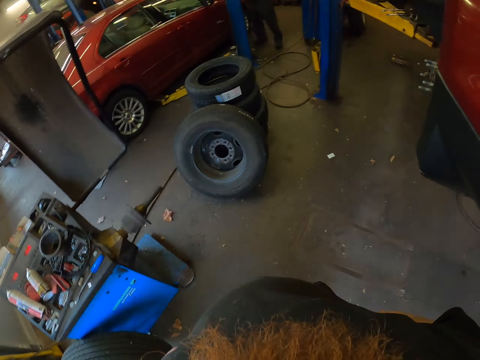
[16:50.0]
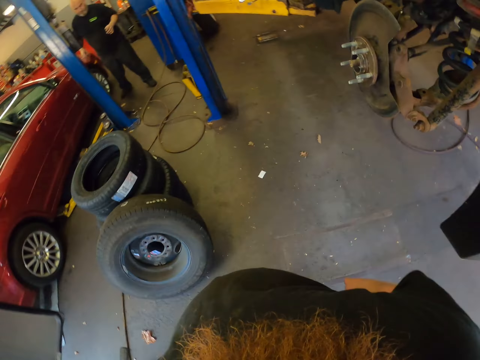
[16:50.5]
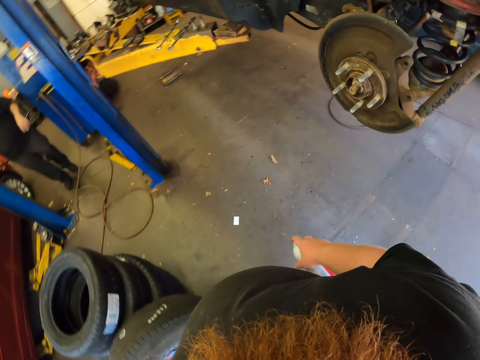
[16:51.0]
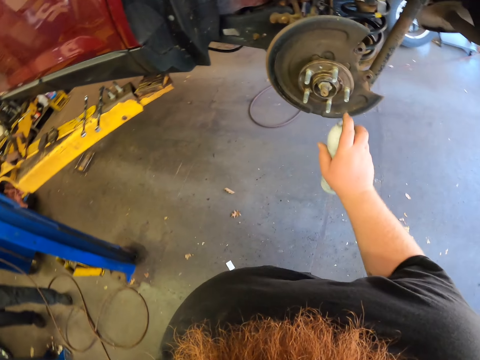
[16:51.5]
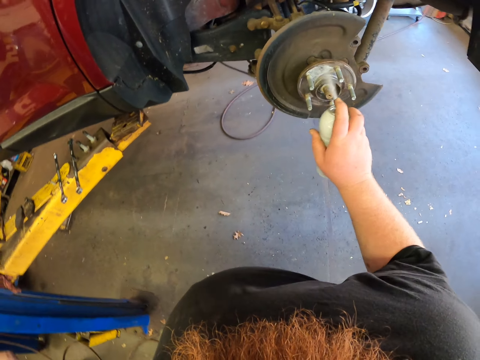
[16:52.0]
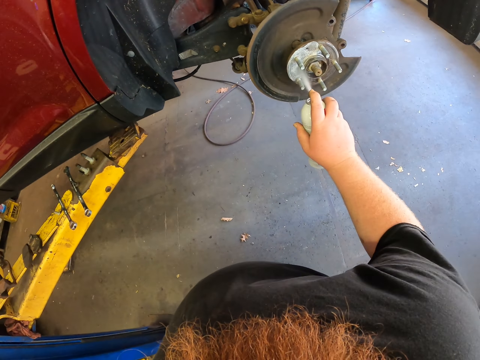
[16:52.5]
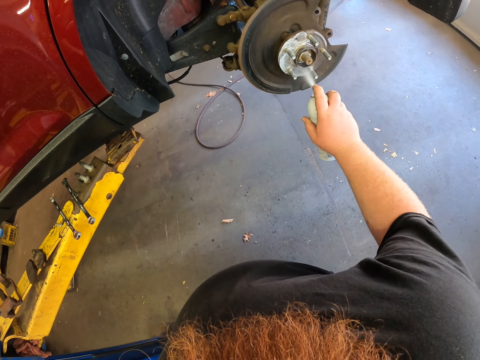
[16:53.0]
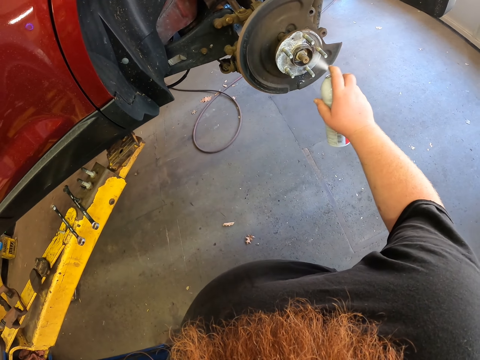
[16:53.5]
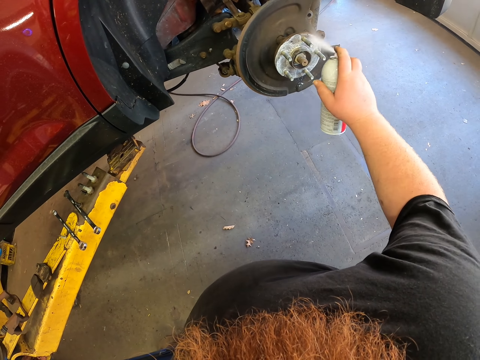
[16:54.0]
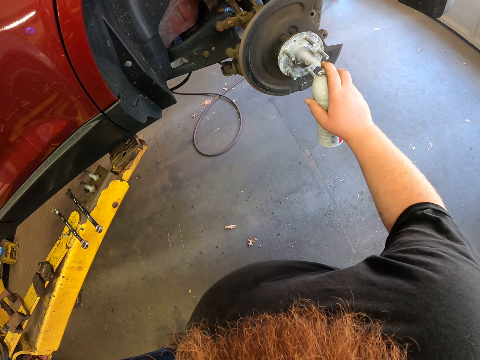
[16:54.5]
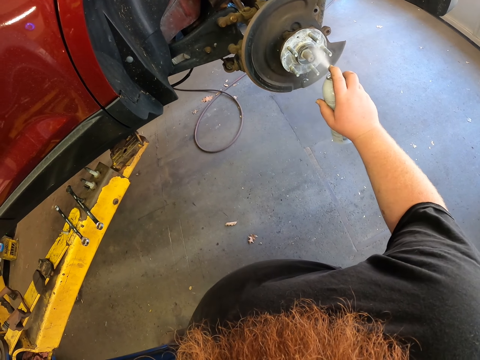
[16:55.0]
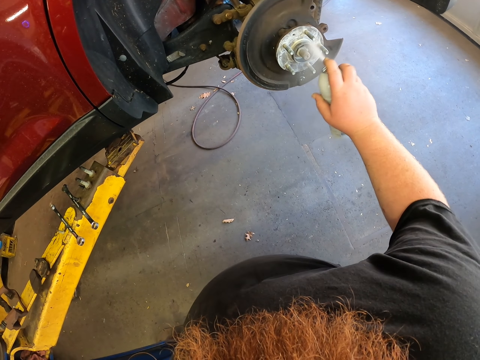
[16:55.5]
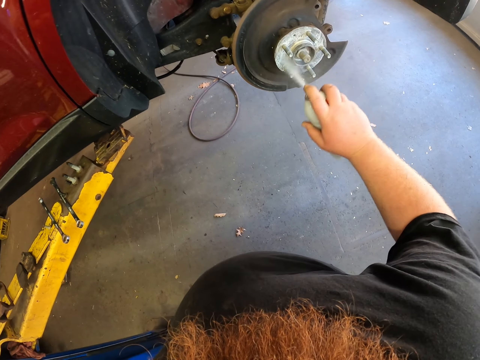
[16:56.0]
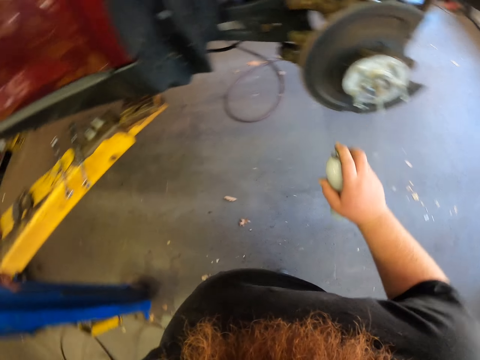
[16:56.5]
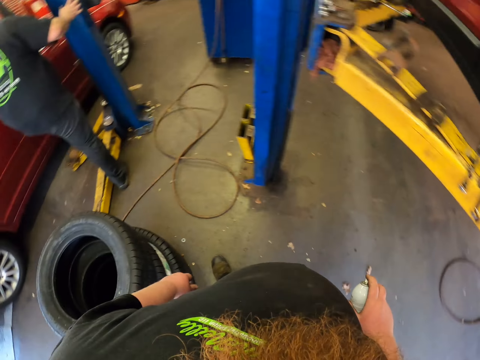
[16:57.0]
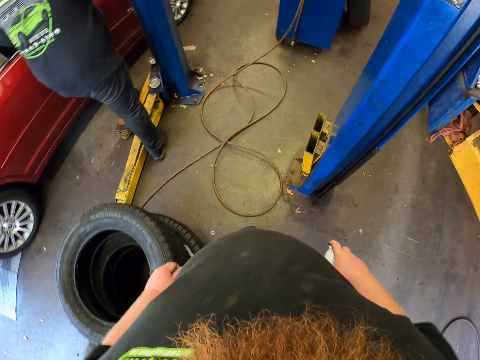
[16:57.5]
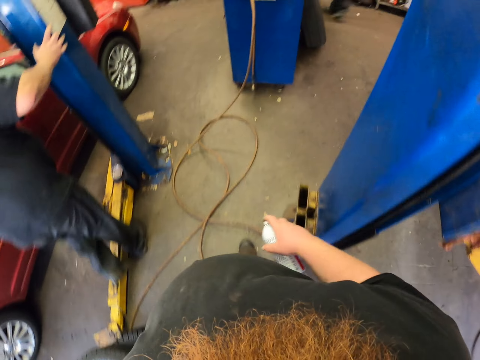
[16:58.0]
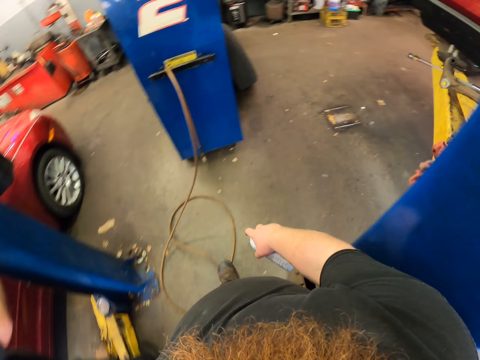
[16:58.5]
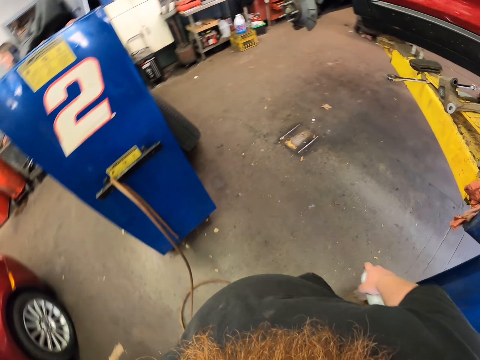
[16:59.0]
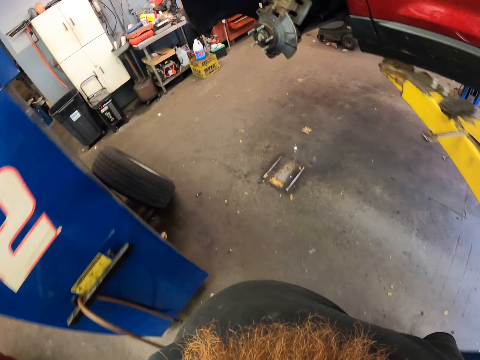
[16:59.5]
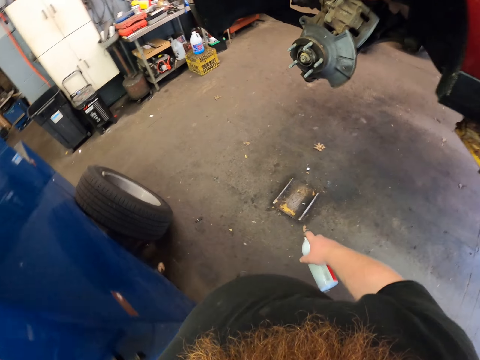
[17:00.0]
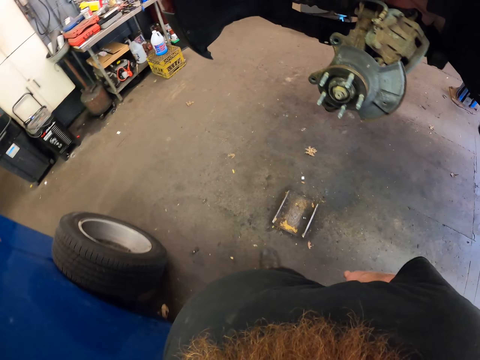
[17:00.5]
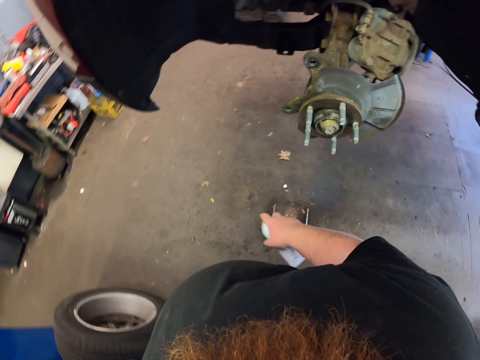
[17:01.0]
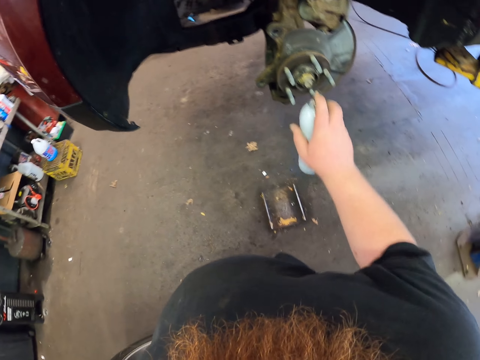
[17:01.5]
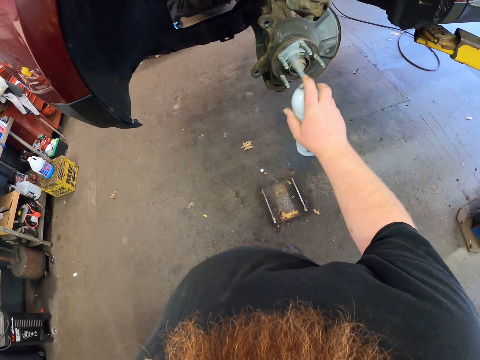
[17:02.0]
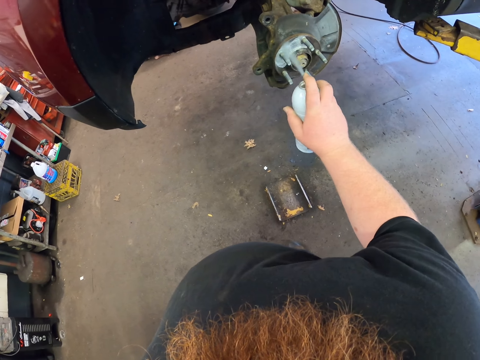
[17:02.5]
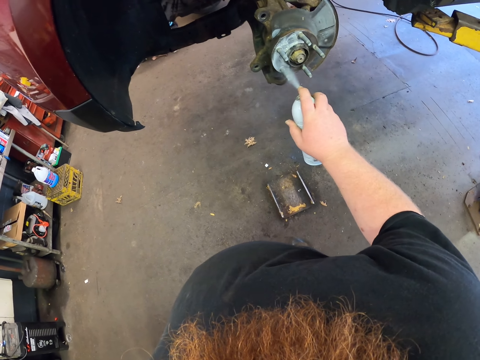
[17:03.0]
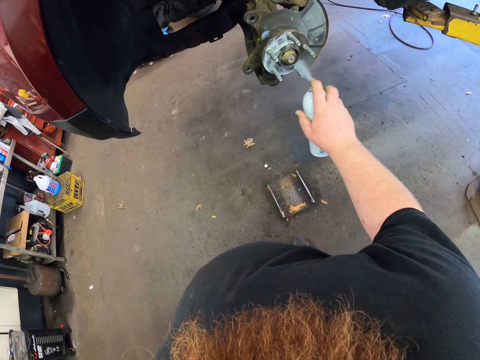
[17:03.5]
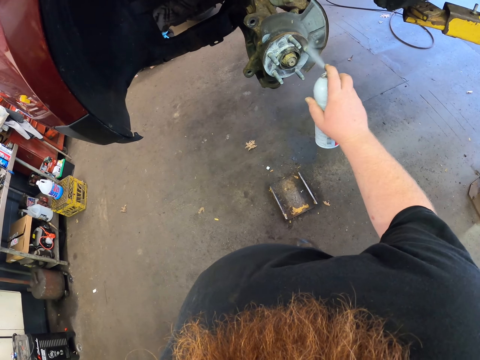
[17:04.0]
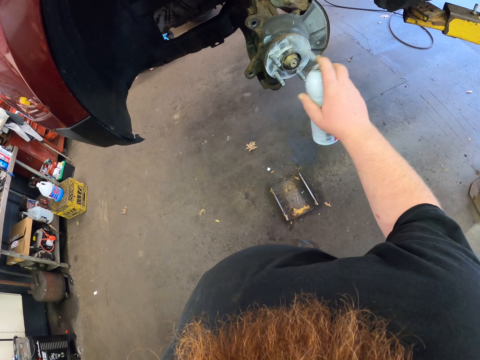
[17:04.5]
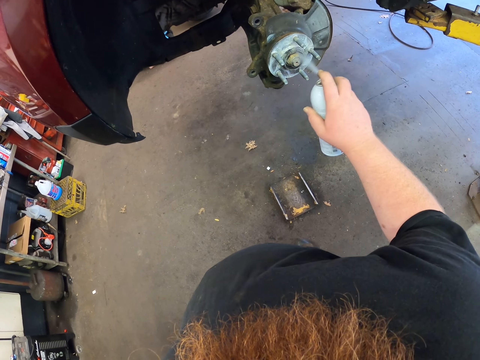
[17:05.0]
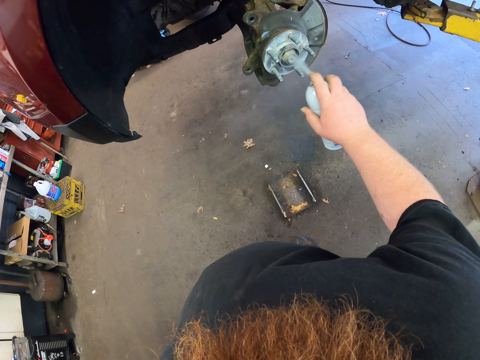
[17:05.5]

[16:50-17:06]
The camera wearer sprays the car rim. They walk around. A man moves aside. Another man walks around. The camera wearer sprays the car rim.

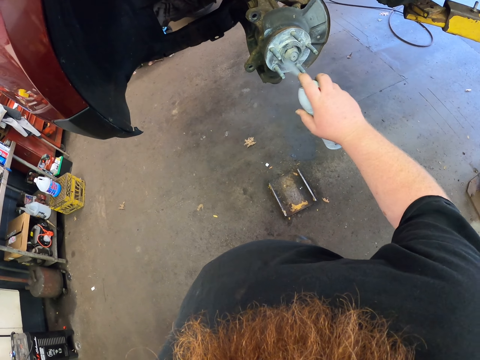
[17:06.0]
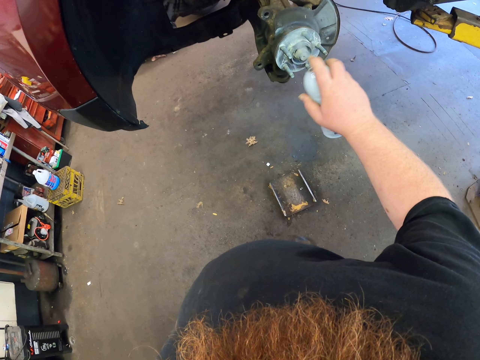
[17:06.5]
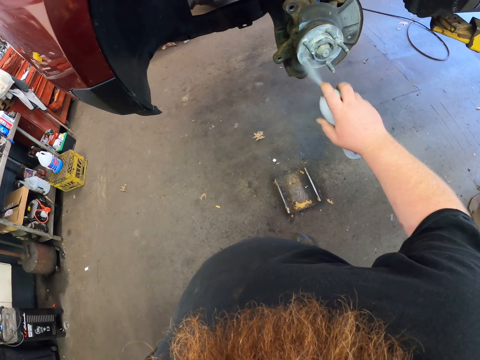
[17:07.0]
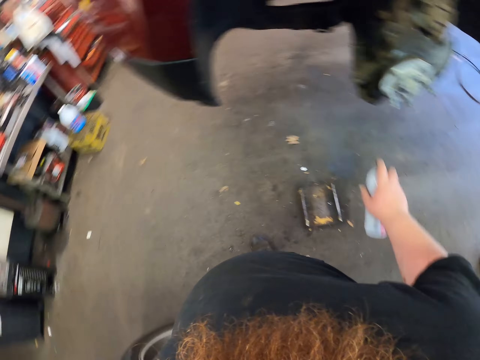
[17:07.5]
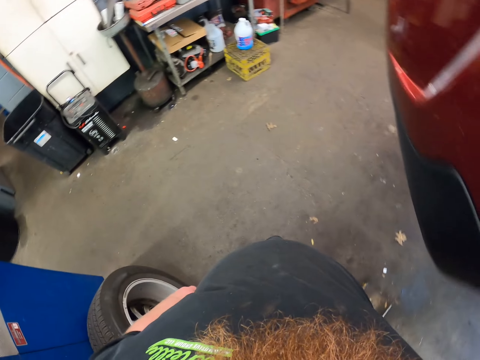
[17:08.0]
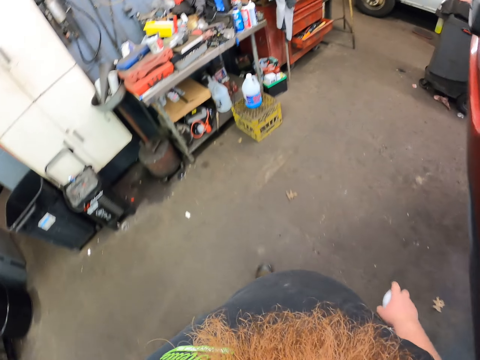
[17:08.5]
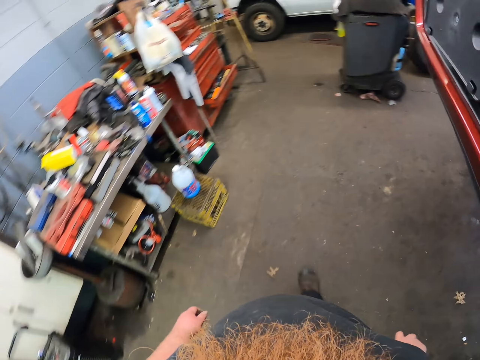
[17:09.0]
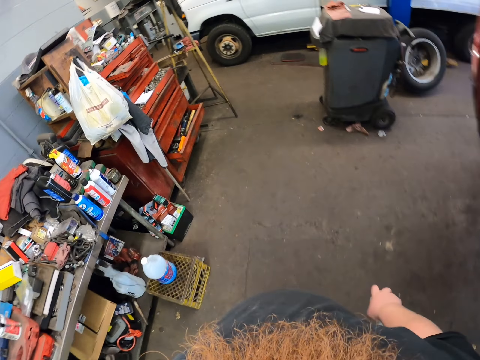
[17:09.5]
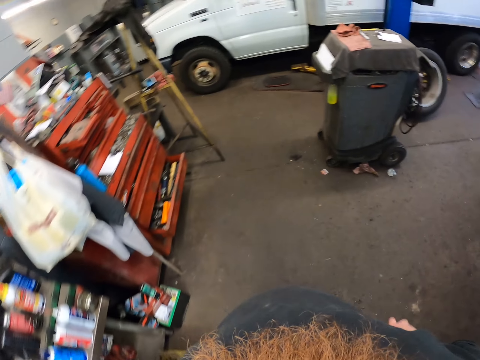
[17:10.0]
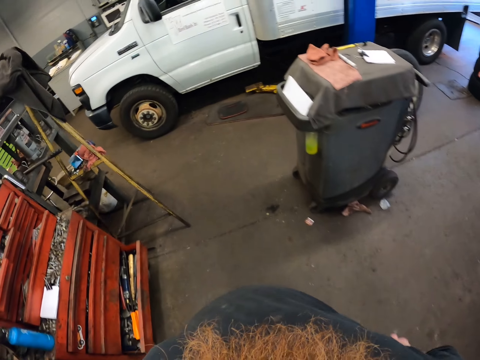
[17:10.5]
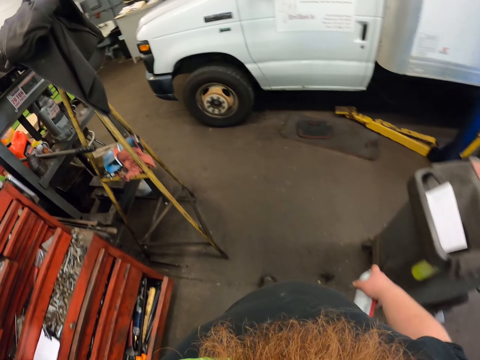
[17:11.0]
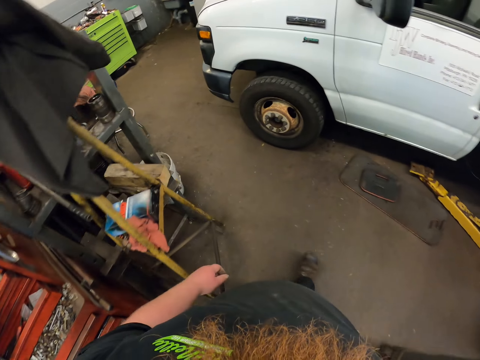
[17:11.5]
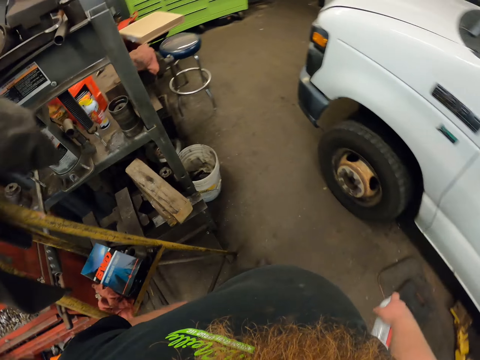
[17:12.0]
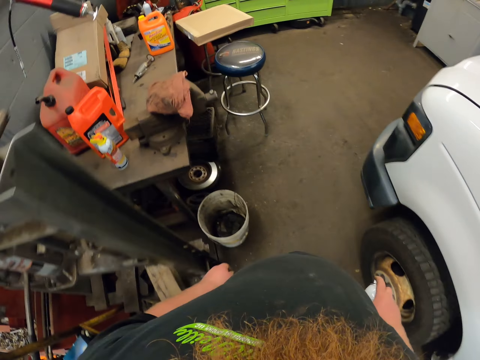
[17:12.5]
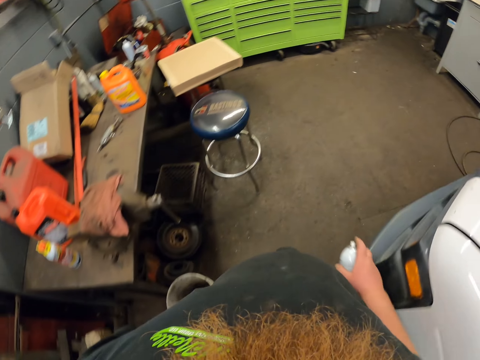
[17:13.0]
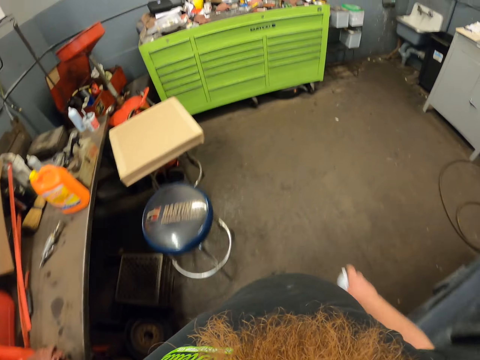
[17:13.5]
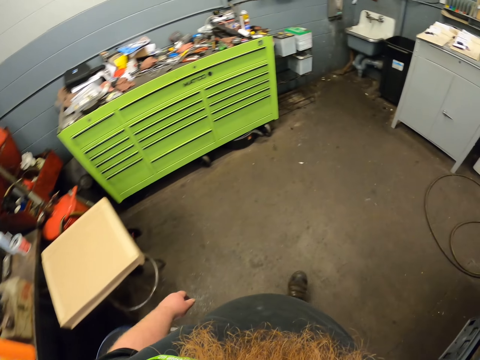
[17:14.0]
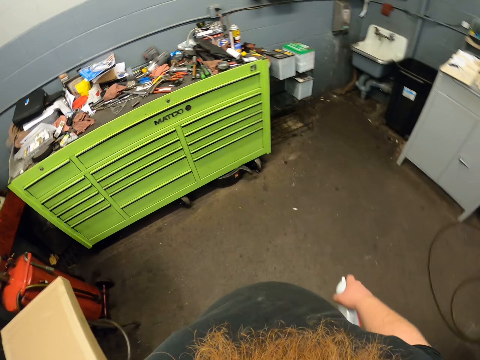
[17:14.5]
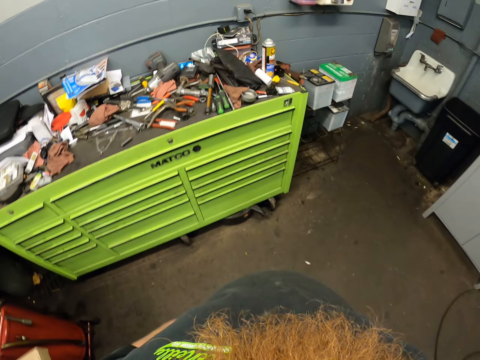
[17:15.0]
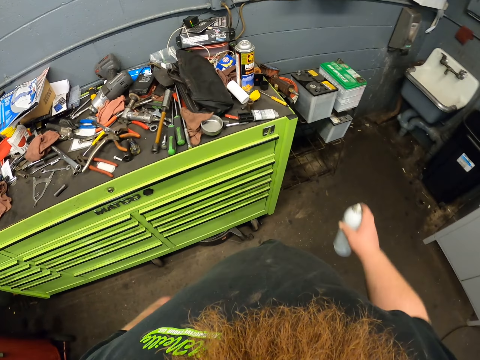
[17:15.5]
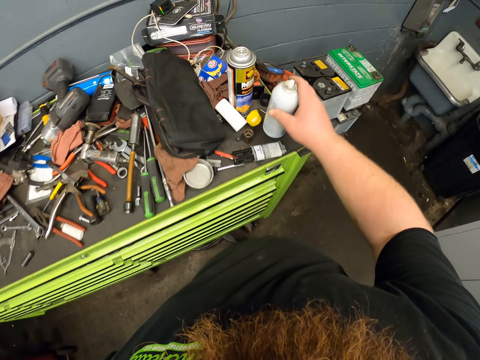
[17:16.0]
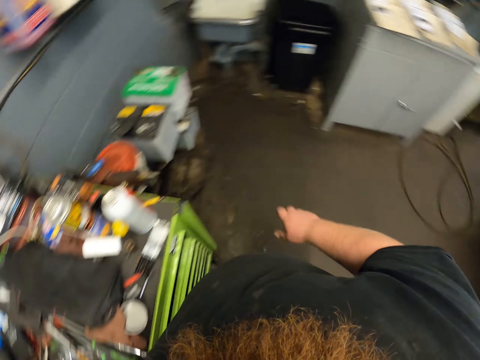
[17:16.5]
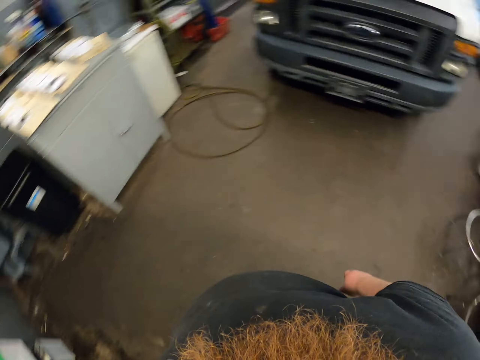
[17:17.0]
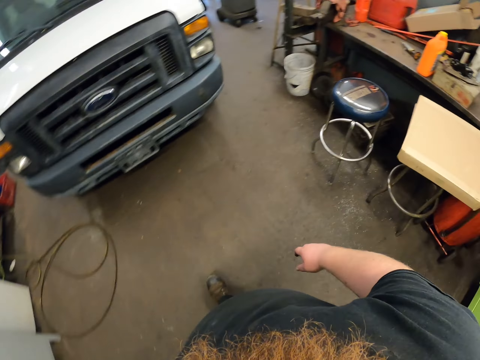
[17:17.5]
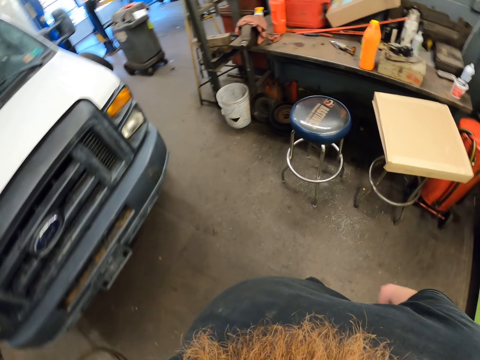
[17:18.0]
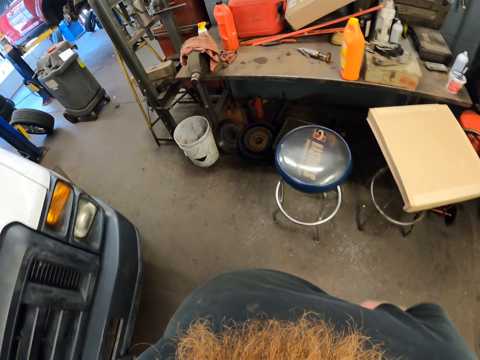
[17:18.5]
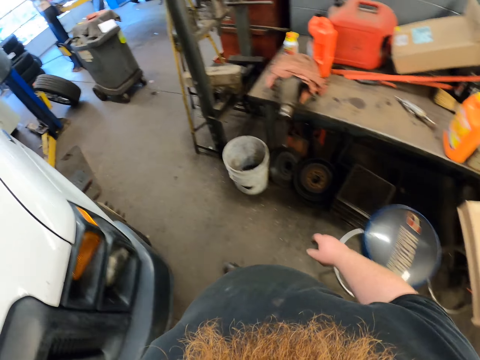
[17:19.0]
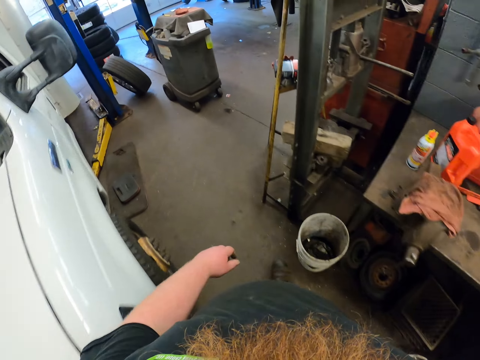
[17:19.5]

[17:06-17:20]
The camera wearer walks around. They put the wheel cleaner on the cabinet. They walk around.
